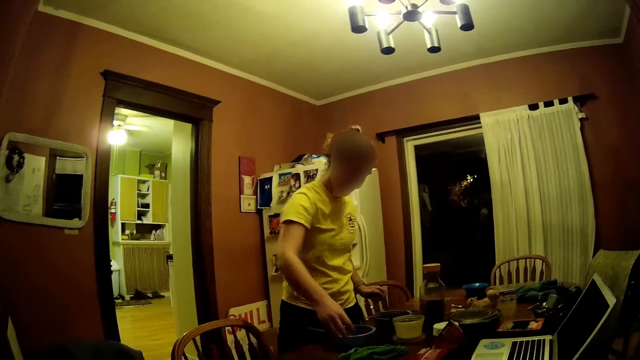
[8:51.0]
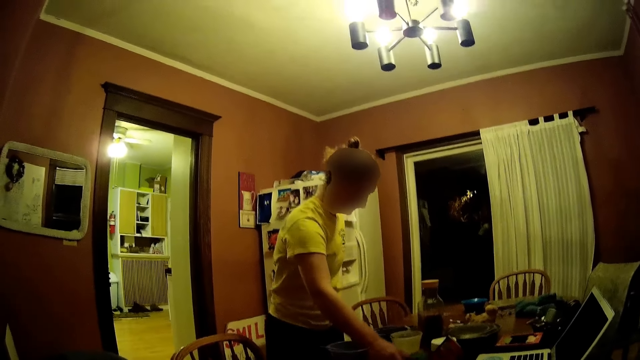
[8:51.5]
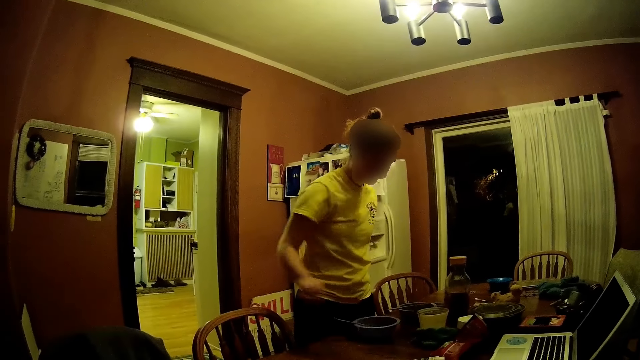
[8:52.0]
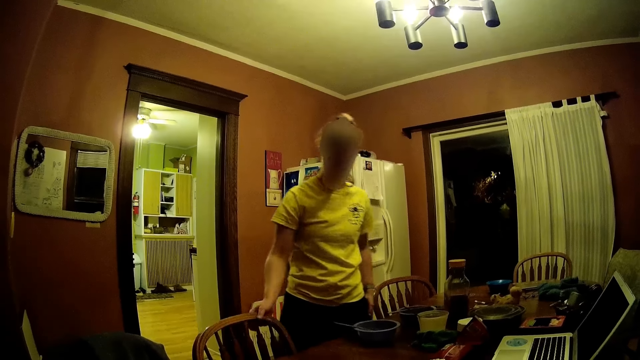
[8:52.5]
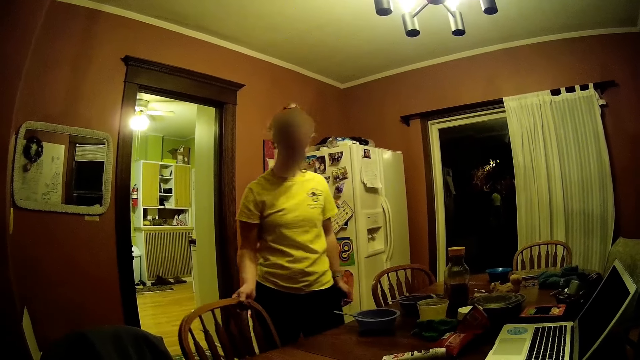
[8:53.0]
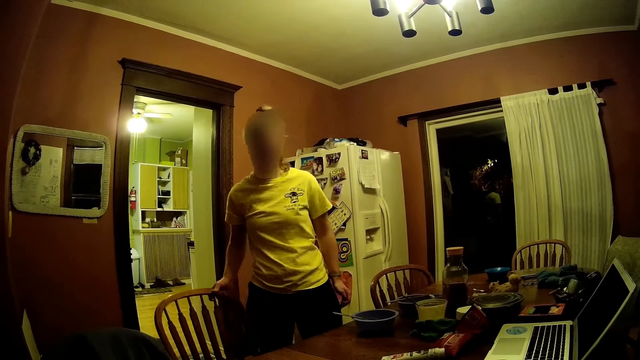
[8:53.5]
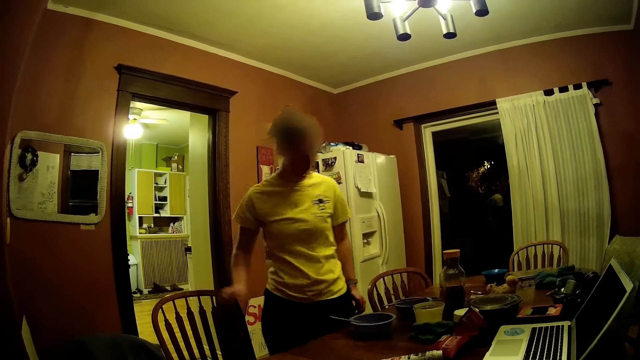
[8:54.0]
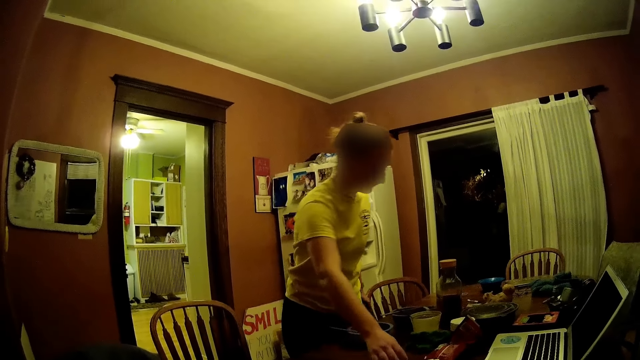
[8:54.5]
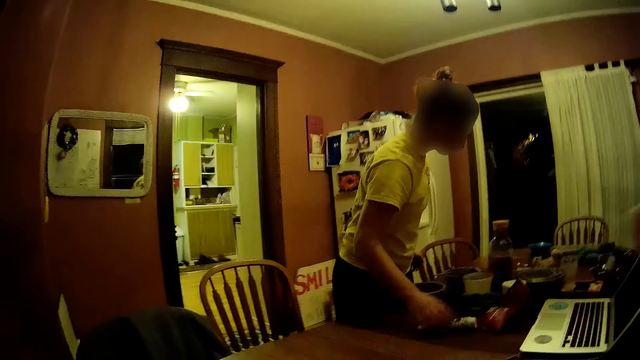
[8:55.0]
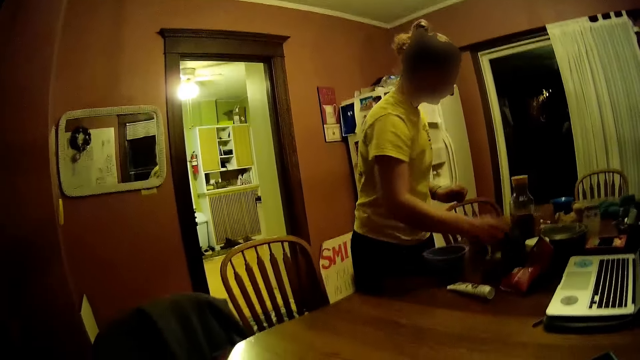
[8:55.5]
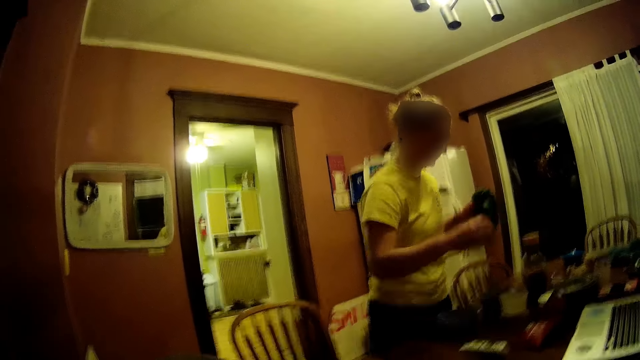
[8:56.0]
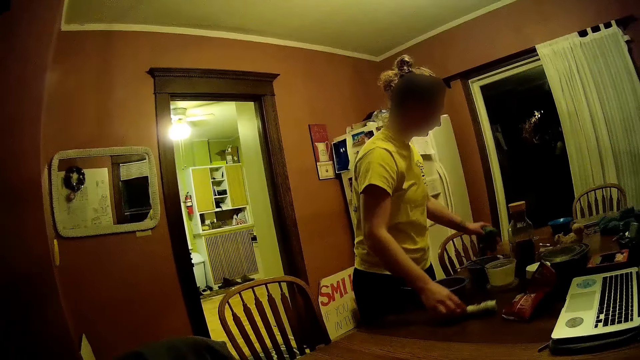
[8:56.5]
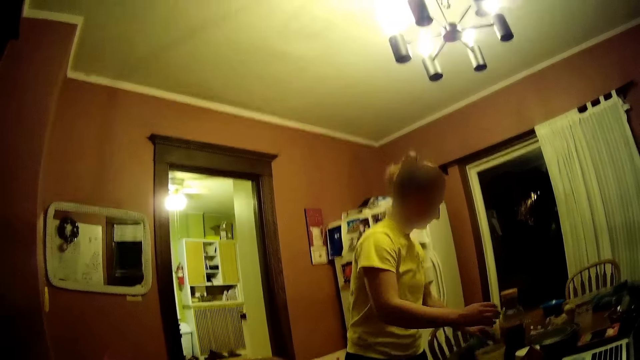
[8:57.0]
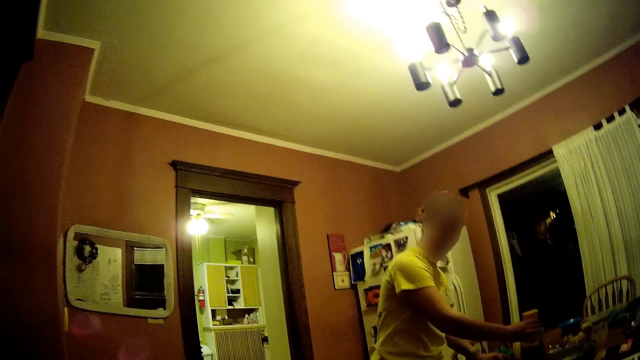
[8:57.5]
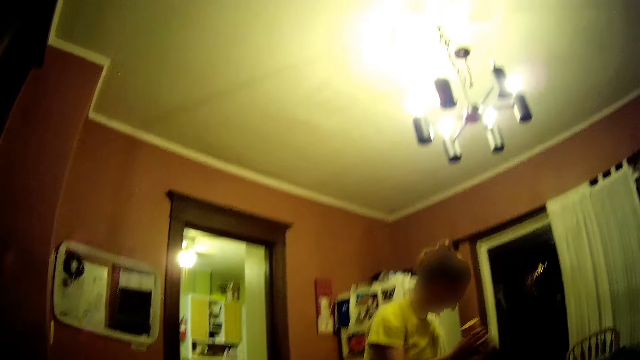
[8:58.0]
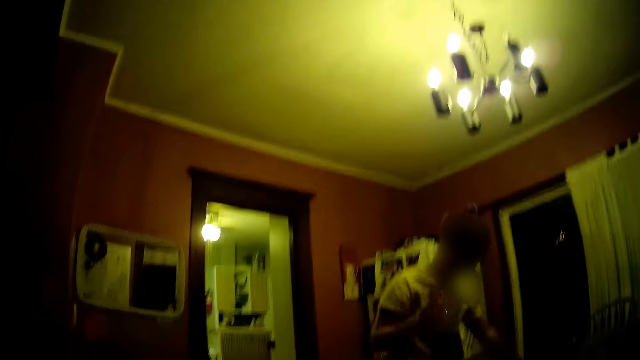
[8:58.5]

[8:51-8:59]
A woman pulls out a chair from the dining table with her right hand. She touches a tube or bottle on the table with her right hand. She picks up the kitchen towel on the dining table with her hands. She holds the towel with her left hand. She picks up the tube on the table with her right hand. She puts the kitchen towel on the table. She carries the bottle on the dining table with both hands.

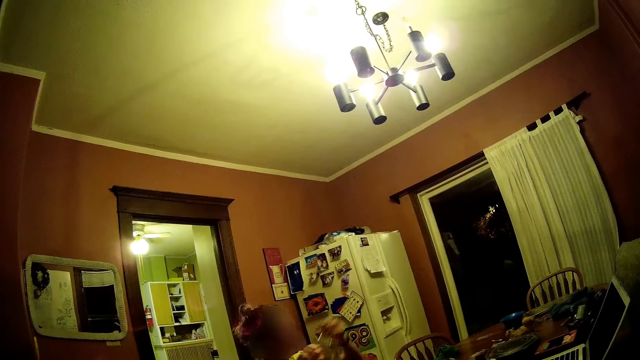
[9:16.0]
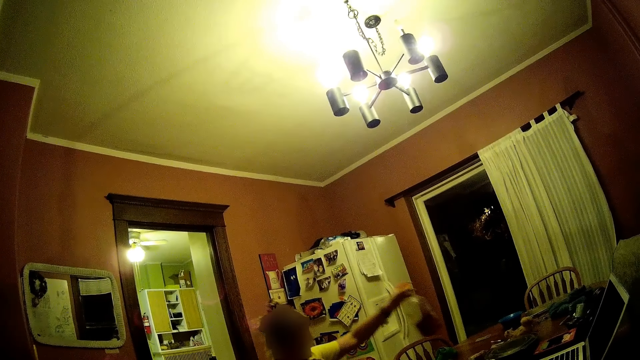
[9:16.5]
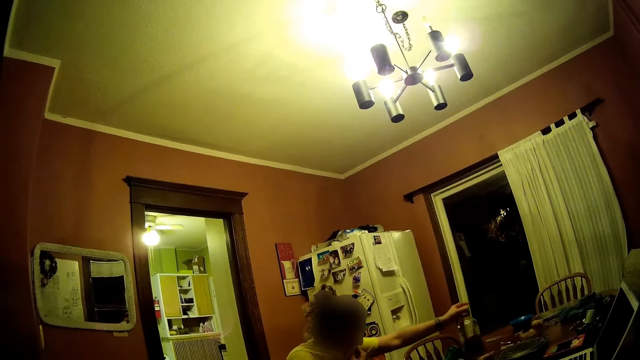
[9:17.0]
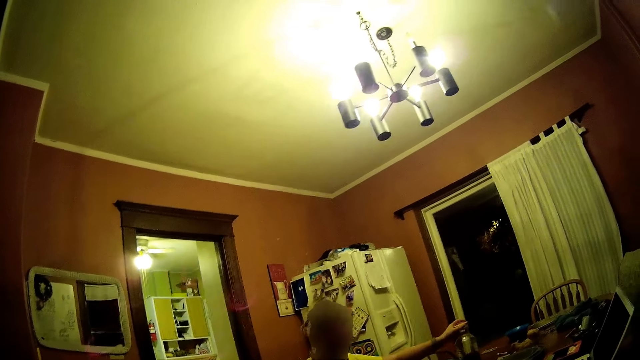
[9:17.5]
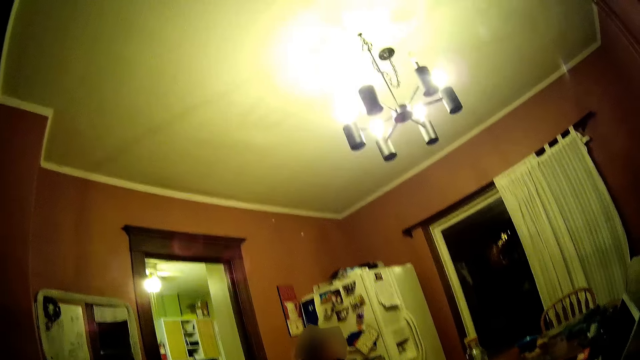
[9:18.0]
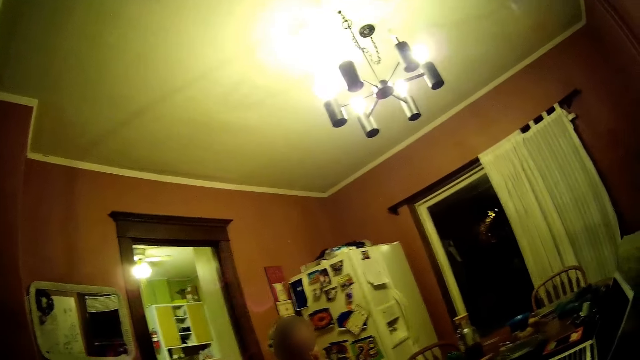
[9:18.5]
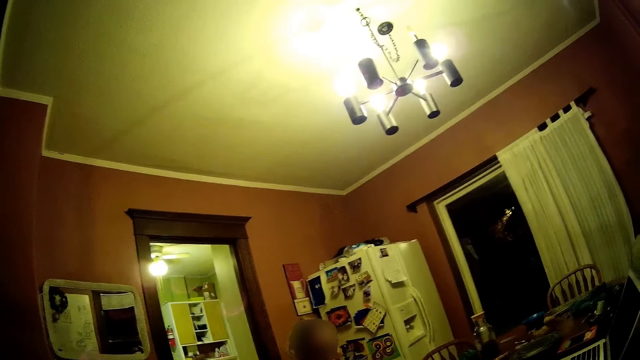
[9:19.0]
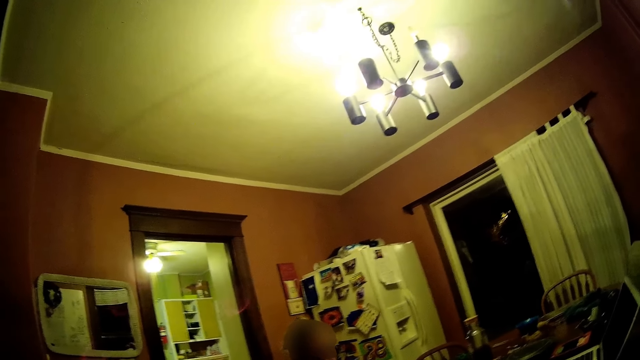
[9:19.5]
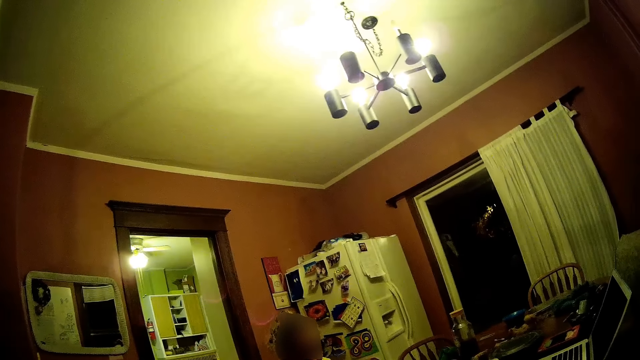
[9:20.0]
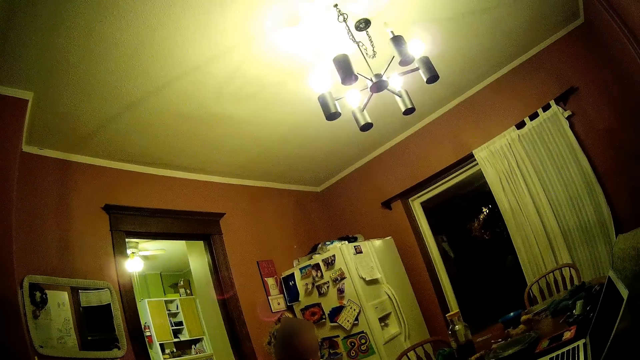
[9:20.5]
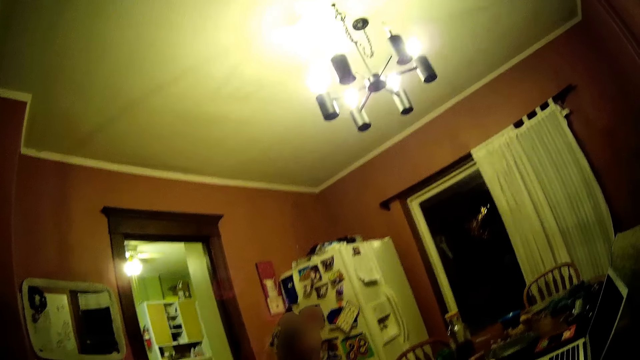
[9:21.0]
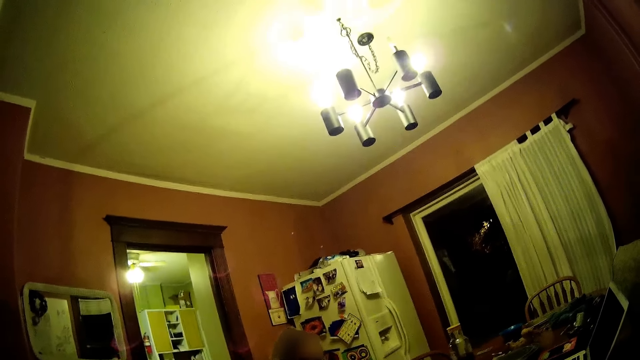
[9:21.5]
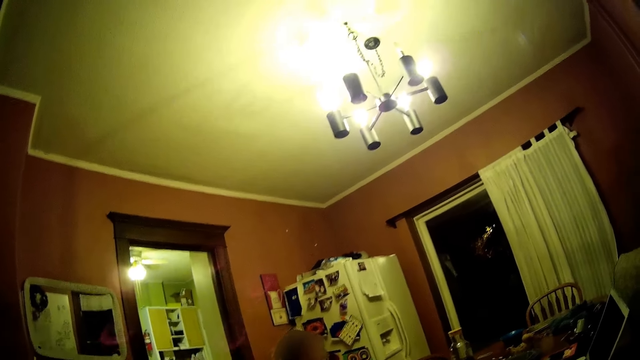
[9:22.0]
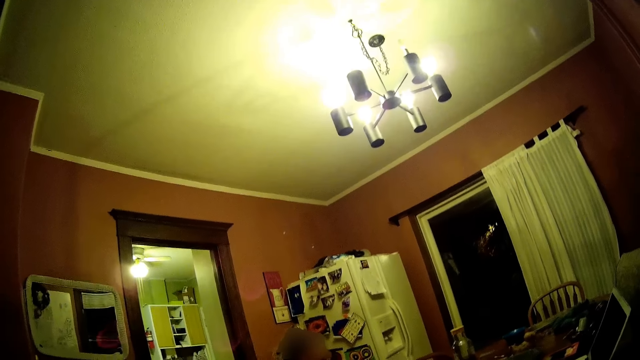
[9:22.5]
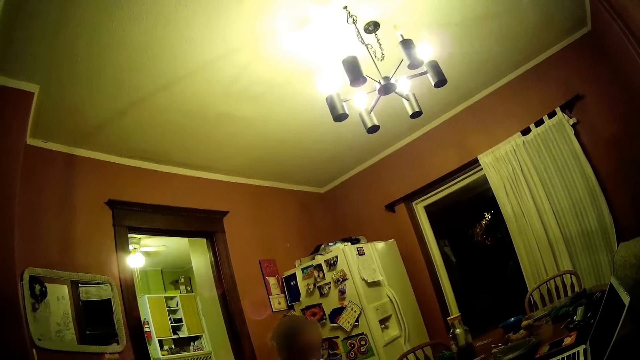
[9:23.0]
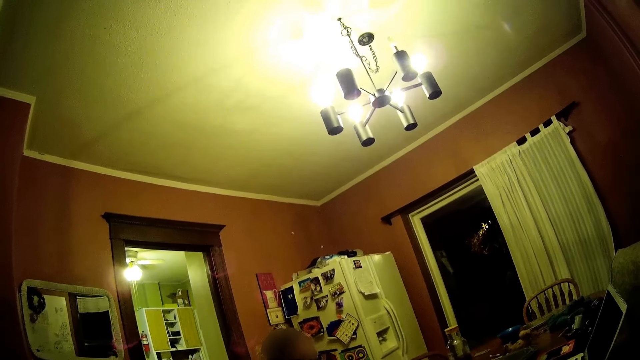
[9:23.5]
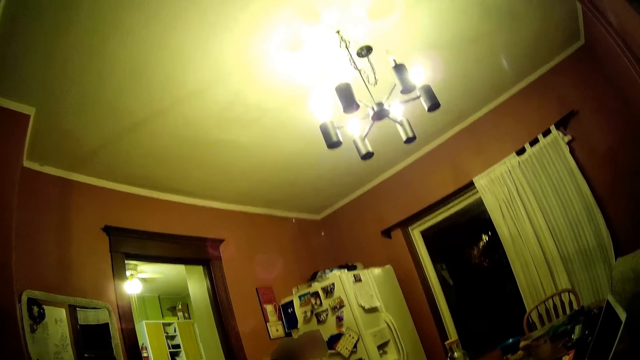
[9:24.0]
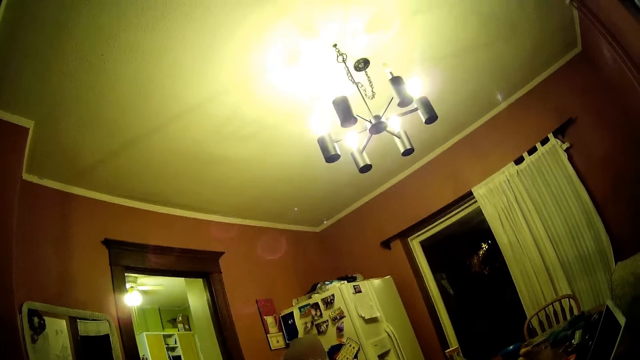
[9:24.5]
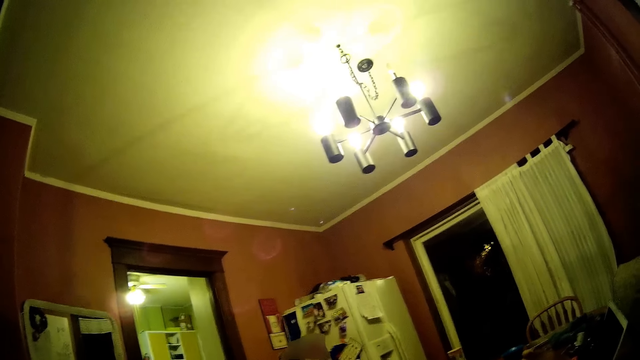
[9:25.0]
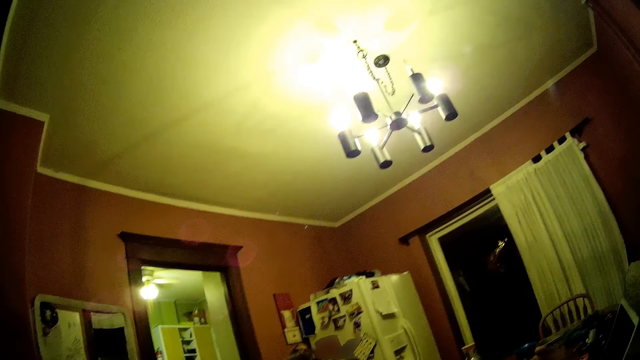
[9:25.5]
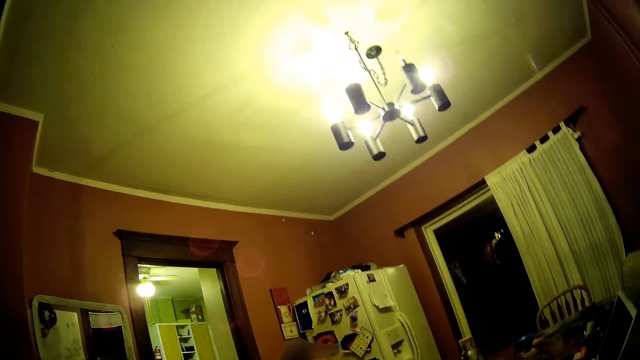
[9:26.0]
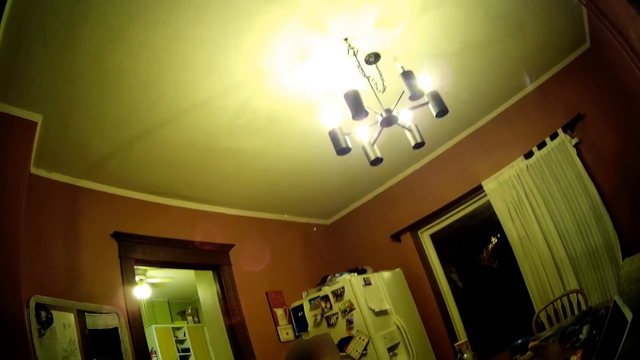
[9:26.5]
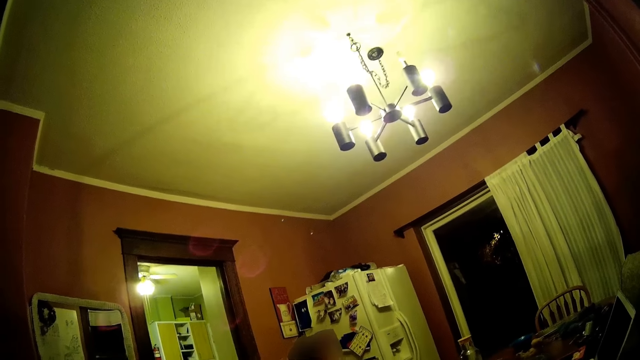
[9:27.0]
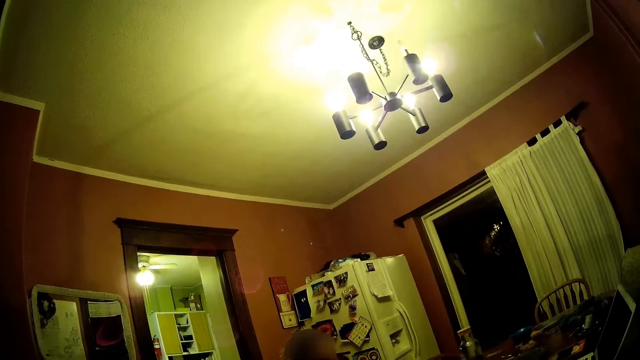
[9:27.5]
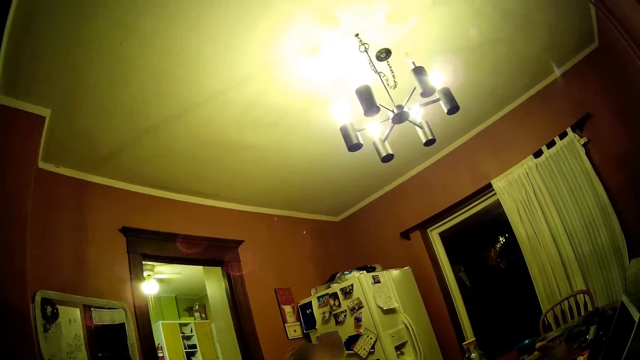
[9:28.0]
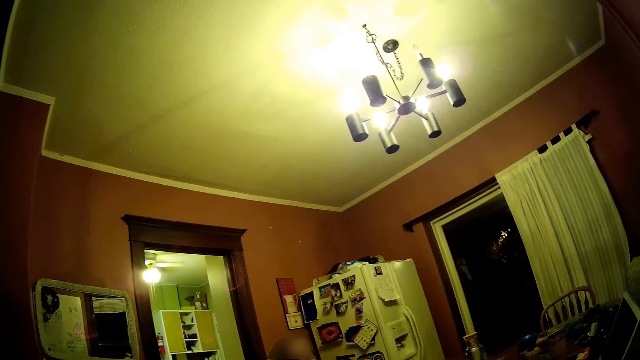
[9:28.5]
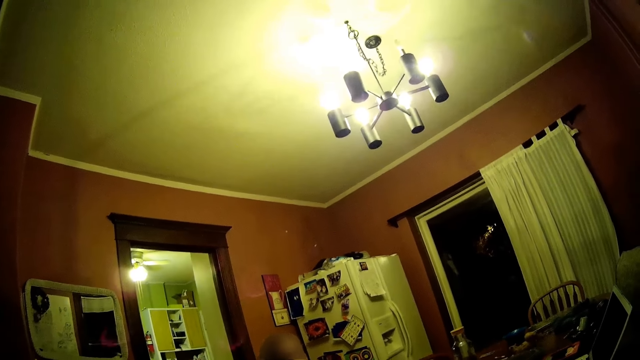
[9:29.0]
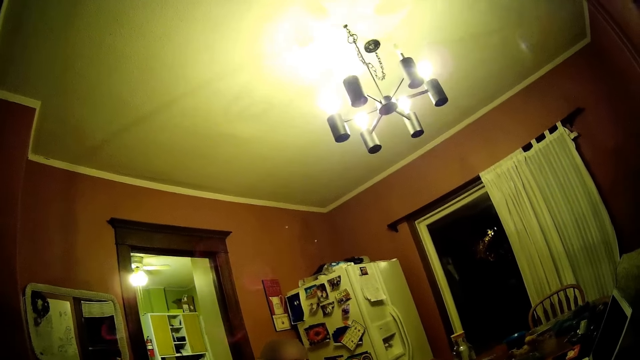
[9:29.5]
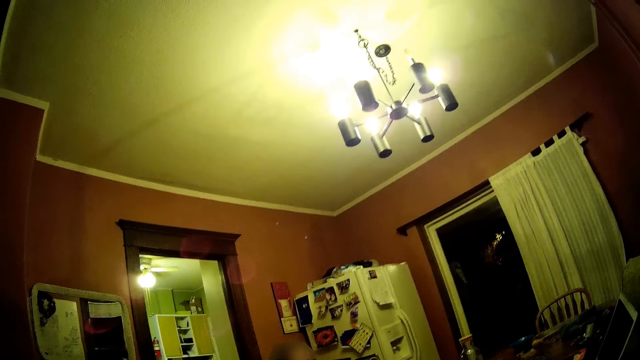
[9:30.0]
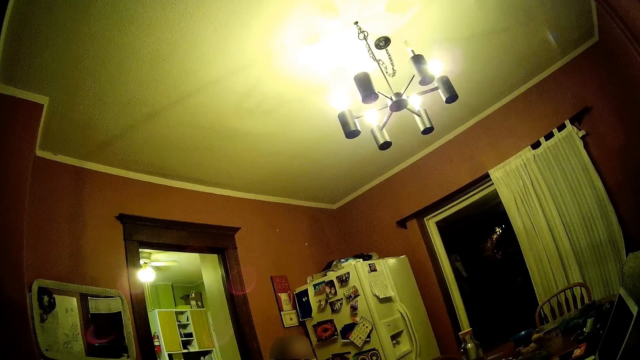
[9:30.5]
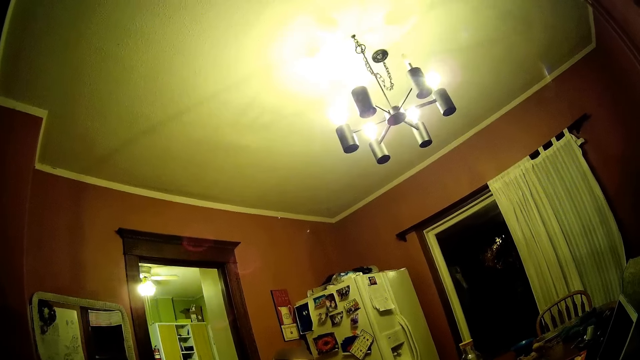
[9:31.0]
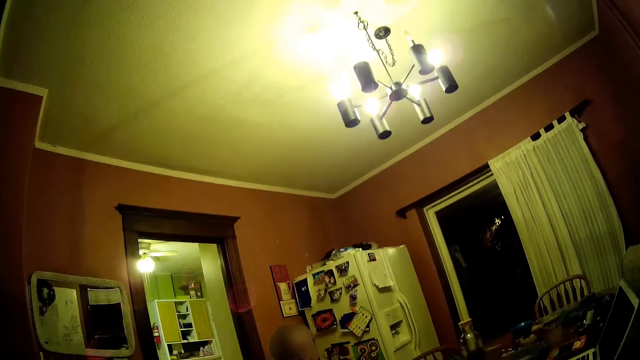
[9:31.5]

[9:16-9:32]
A woman moves the bottle on the table with her left hand. The camera wearer looks around. They look around again.
